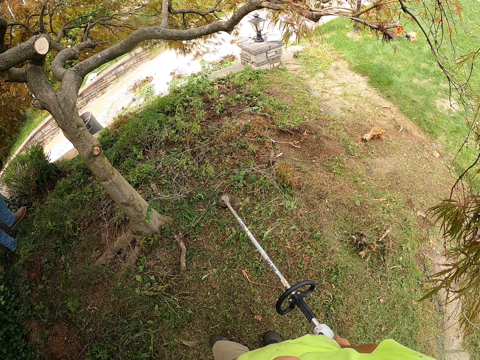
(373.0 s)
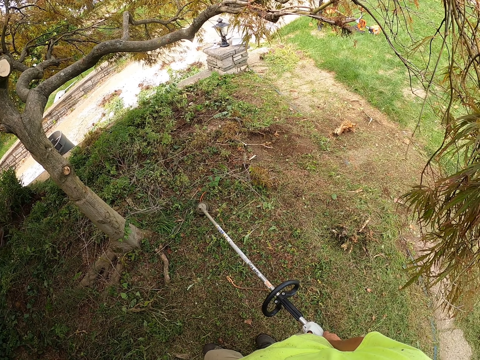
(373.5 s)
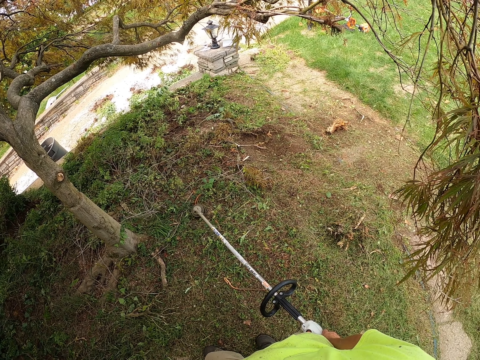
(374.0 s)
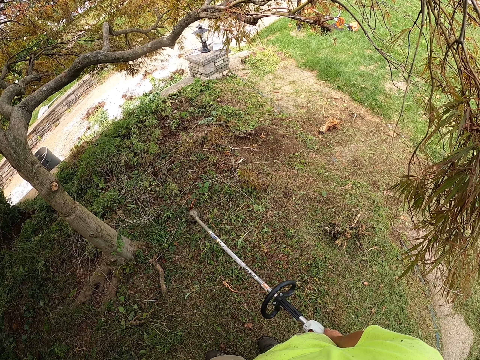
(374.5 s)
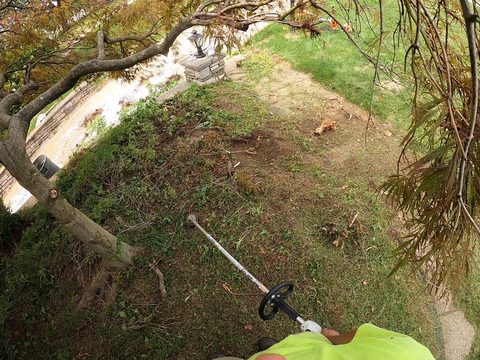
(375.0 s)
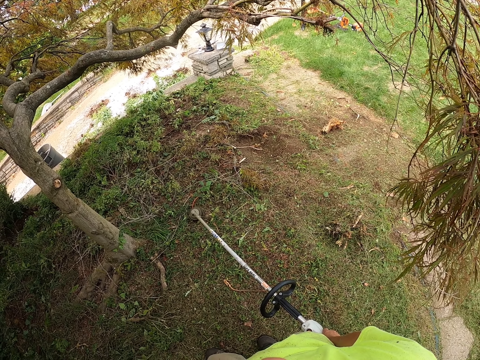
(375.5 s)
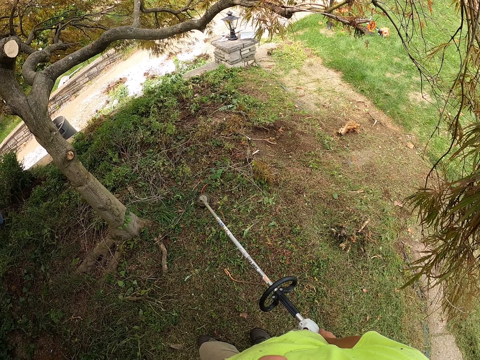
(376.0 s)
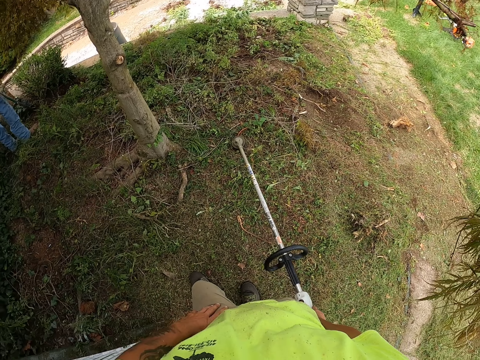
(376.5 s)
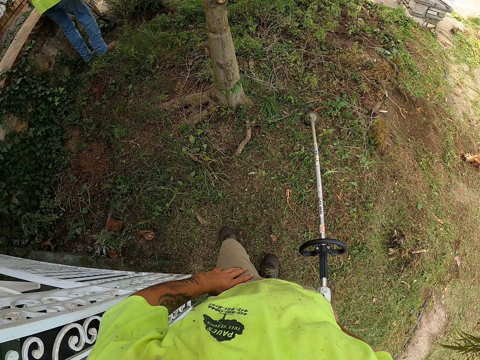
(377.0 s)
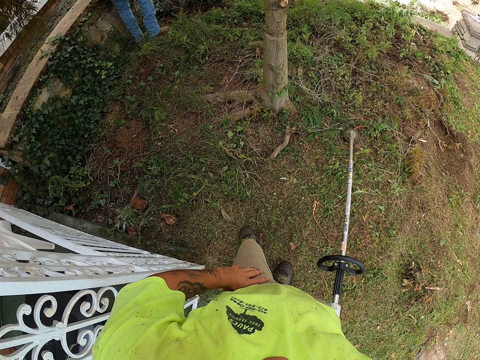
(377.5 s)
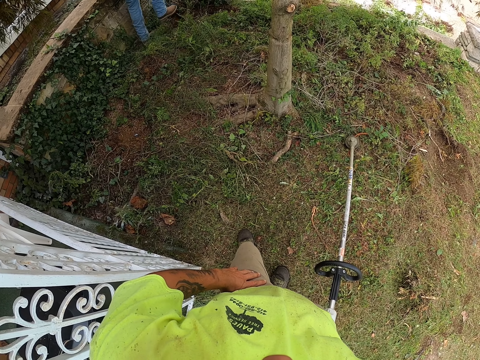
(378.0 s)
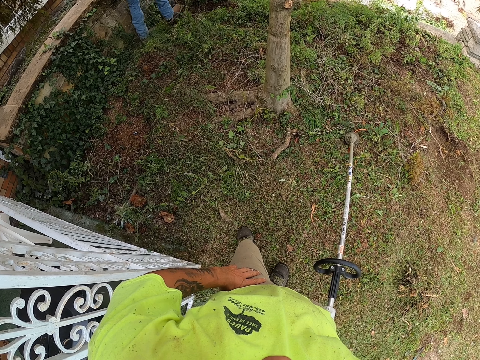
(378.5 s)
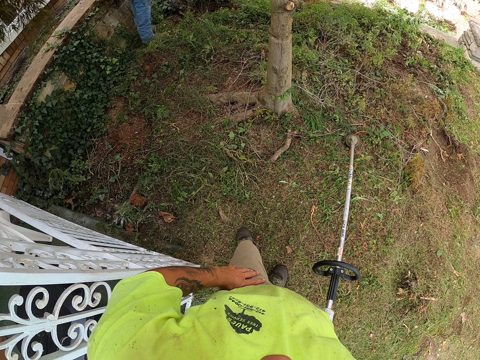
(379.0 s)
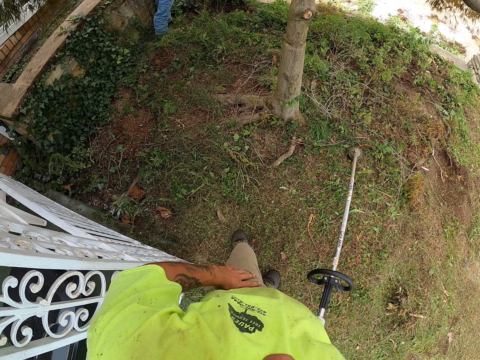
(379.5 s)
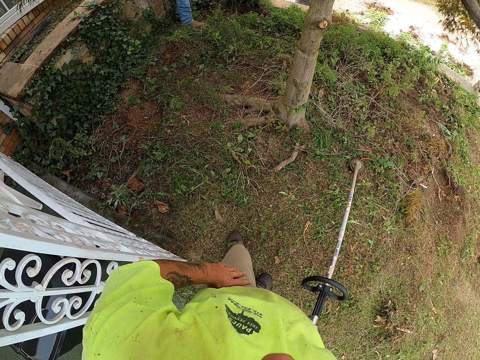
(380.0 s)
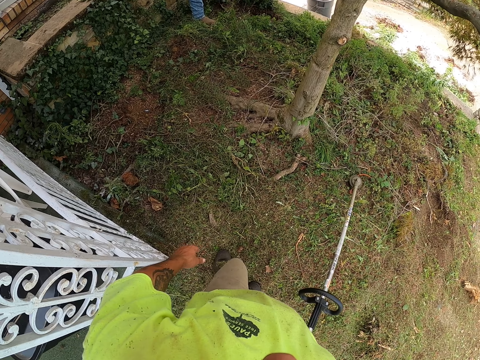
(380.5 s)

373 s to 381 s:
The camera wearer stares outside.

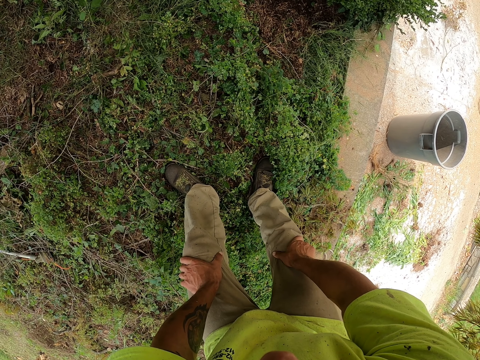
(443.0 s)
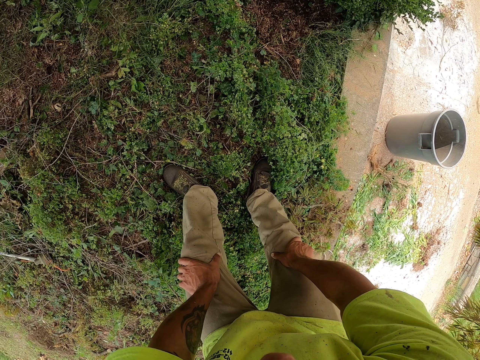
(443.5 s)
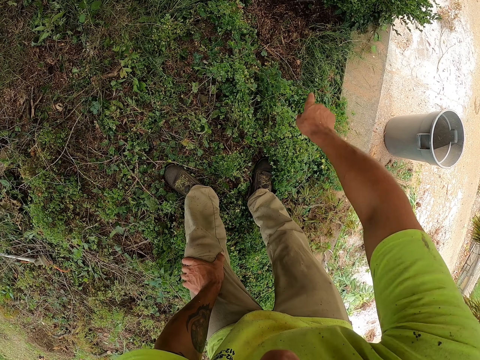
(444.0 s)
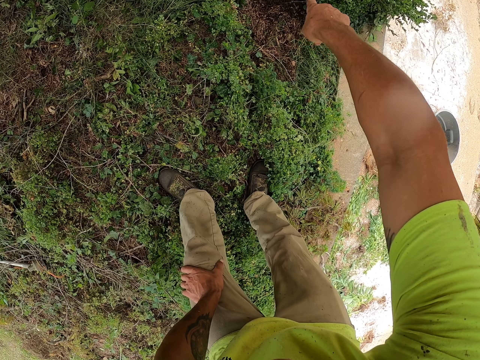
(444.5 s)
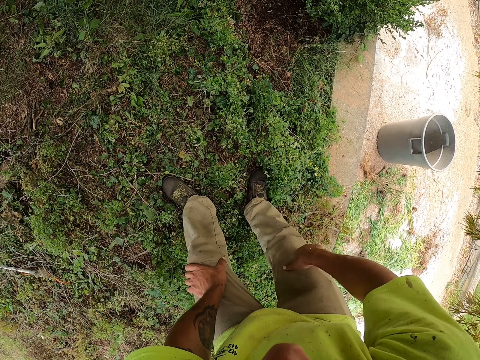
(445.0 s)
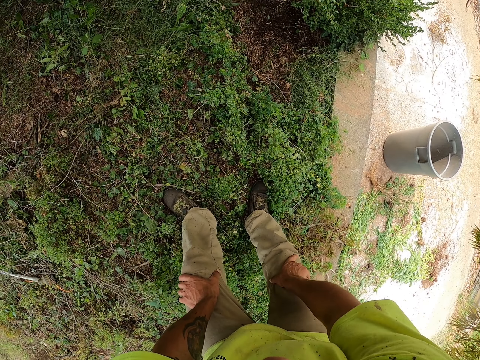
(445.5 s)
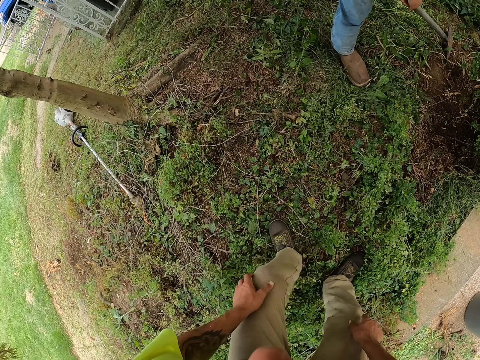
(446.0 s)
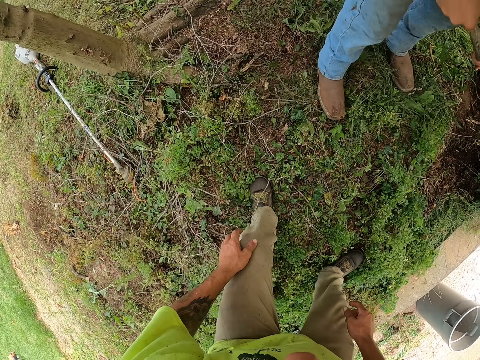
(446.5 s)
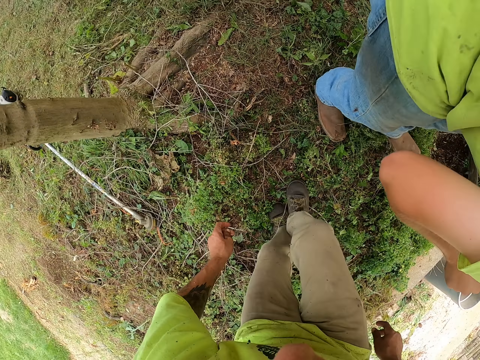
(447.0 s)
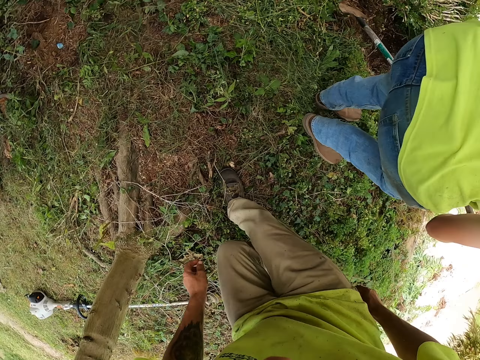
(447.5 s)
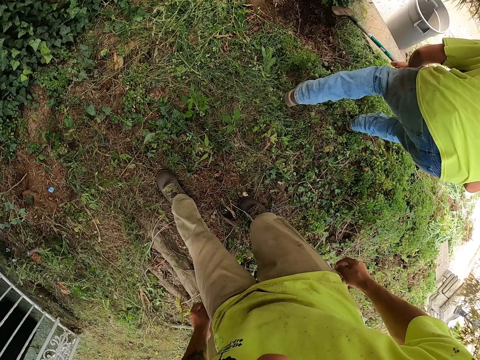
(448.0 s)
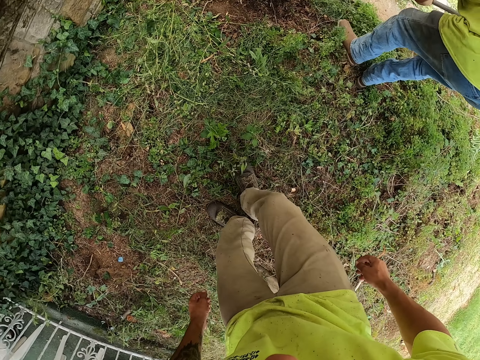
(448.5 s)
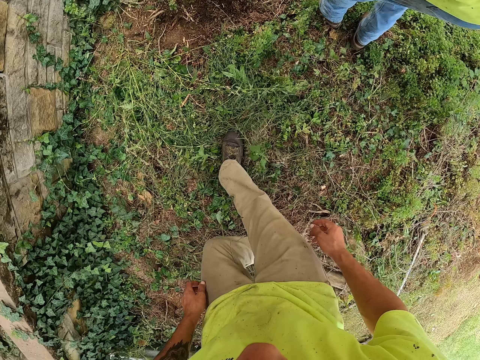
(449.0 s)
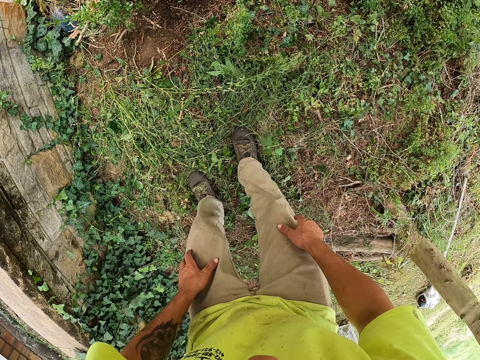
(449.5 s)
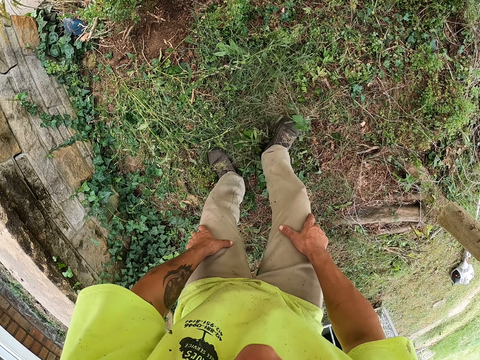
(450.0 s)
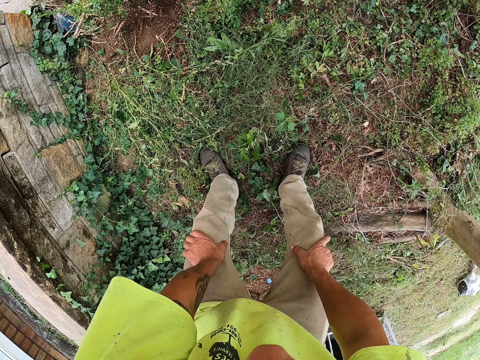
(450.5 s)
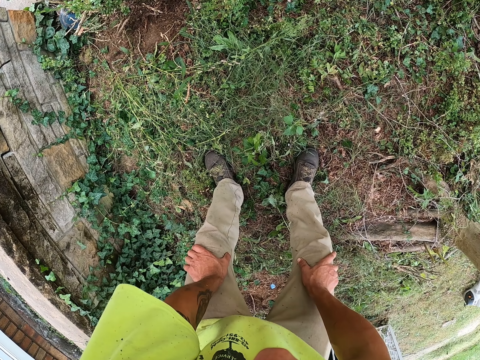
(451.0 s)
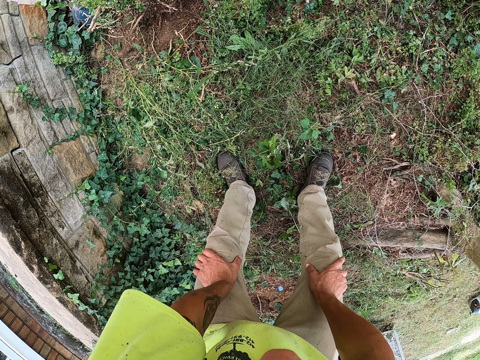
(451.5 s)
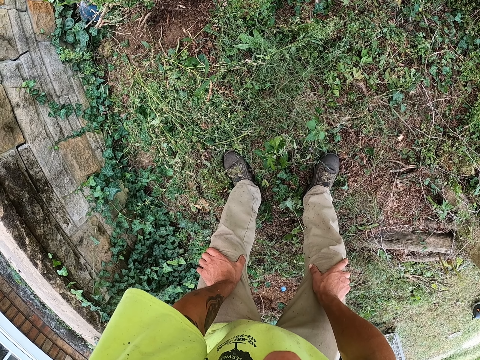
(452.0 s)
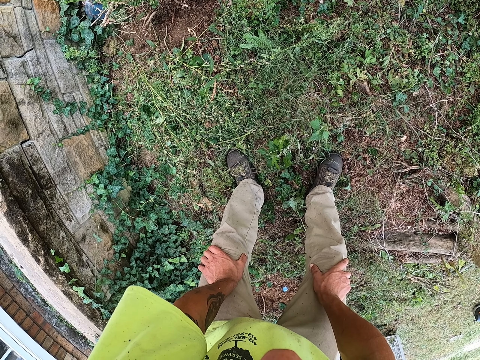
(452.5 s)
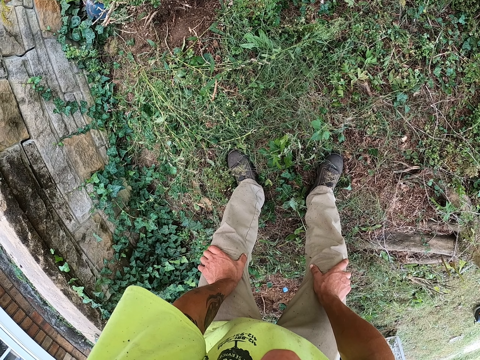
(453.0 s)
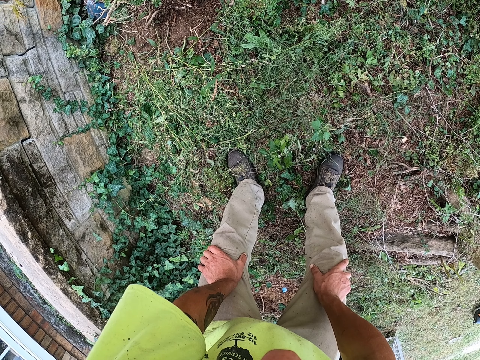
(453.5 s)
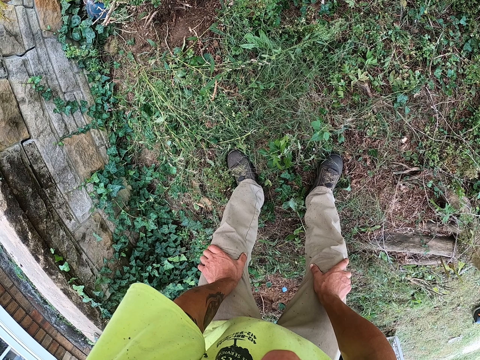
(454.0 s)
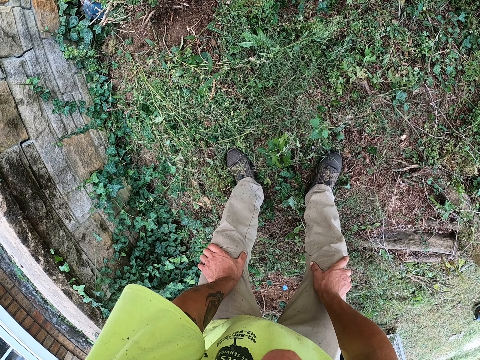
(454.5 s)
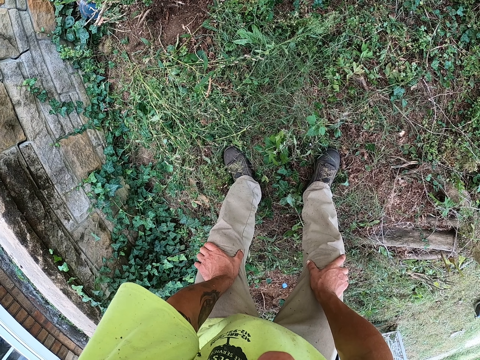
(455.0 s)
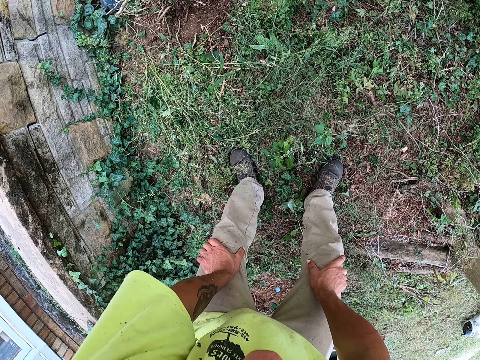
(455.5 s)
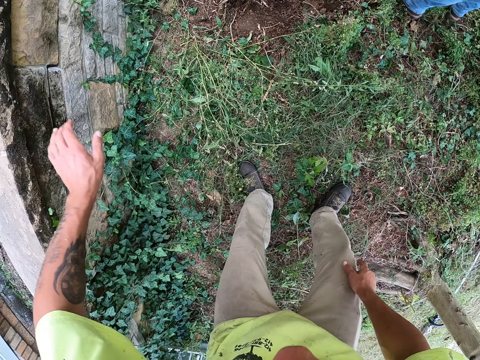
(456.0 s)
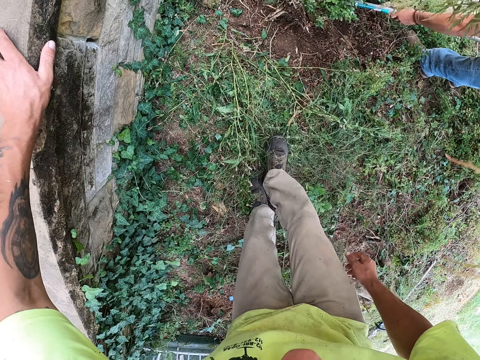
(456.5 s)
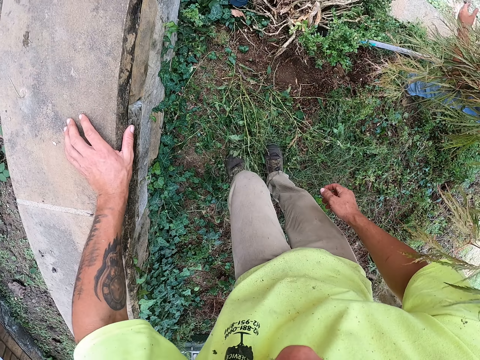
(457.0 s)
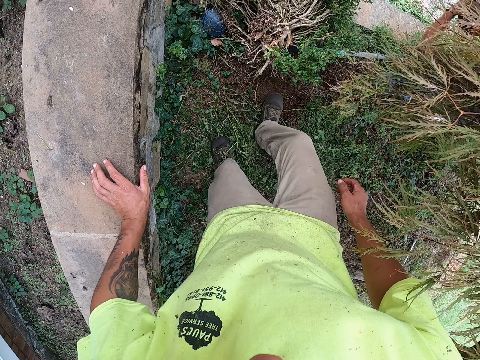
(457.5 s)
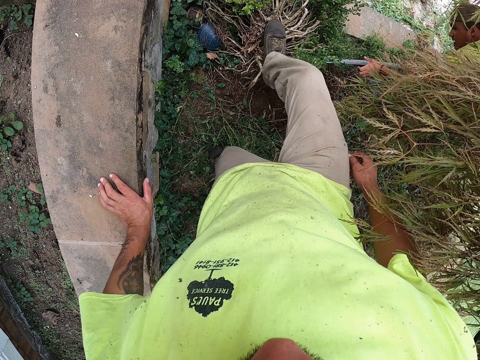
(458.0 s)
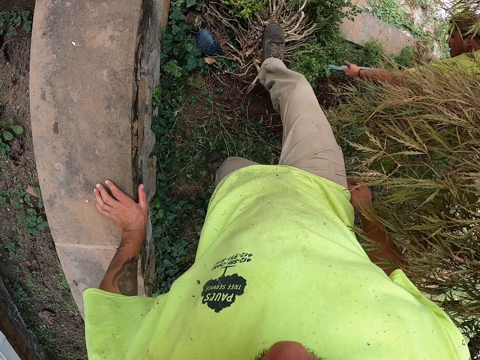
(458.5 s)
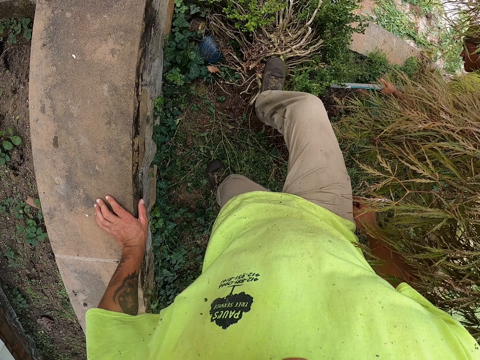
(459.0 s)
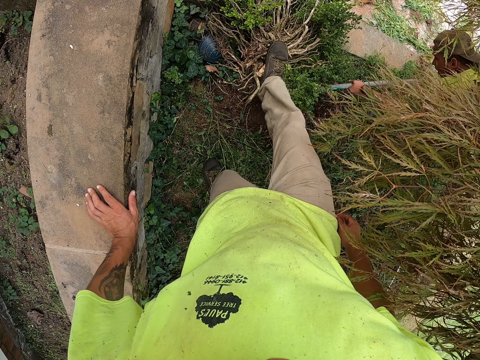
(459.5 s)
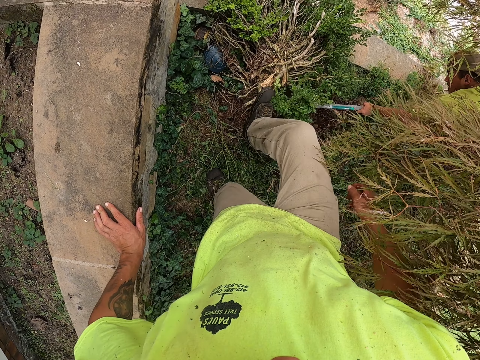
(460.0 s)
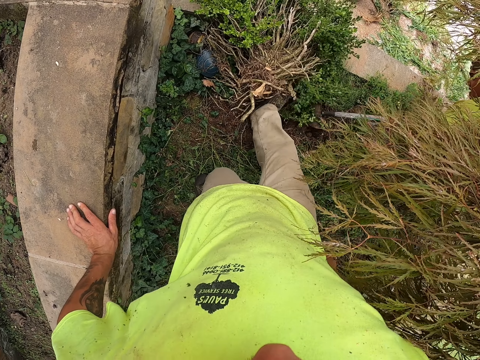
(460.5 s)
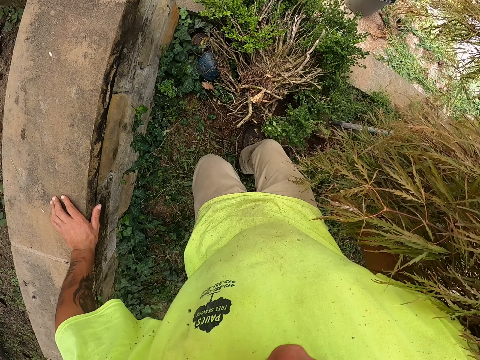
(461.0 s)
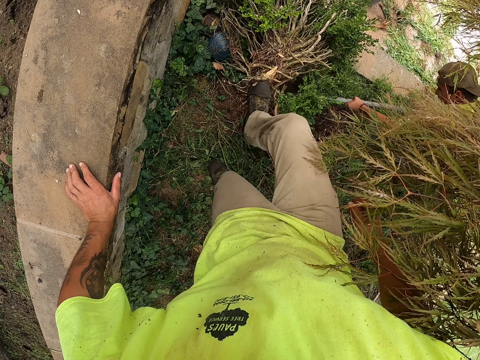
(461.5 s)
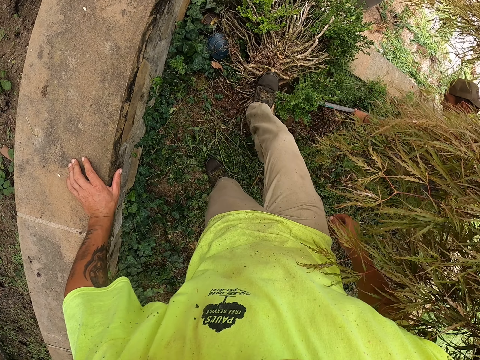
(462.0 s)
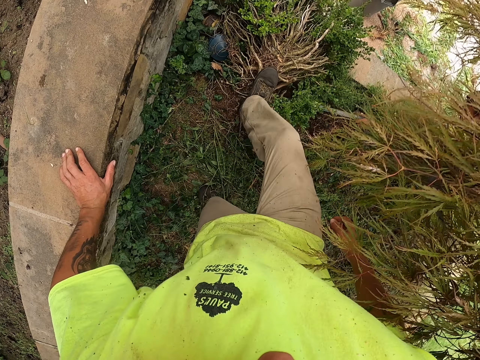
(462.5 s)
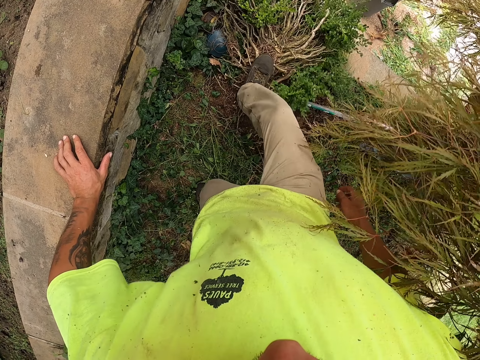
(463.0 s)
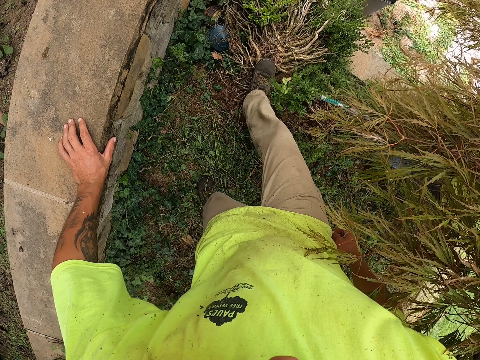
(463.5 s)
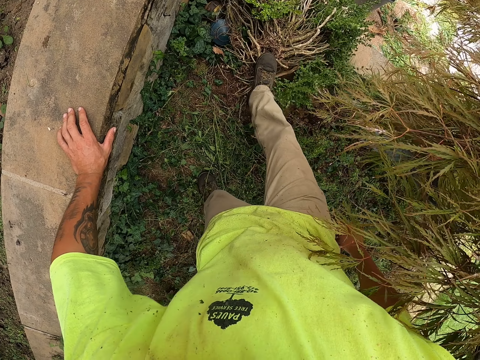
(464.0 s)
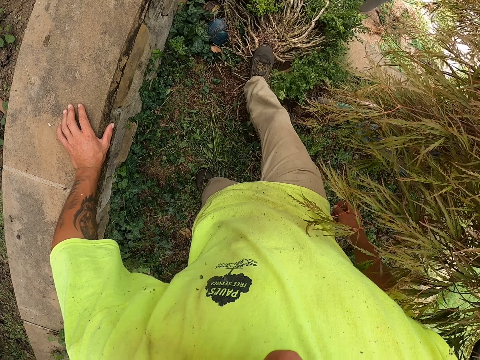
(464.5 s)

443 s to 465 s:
The camera wearer converses with the man. He moves his right hand. He stares outside. He holds his knees with his hands. He touches a wall with his left hand. The man digs a plant with the hoe in his hands. The man touches his head with his left hand. The camera wearer steps on the plant on the ground with his right leg. He walks outside. The man digs the plant with the hoe in his hands.
